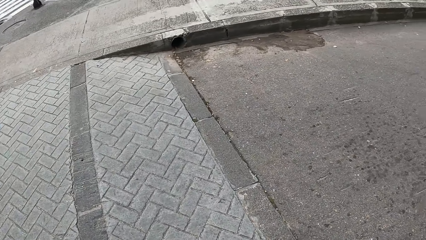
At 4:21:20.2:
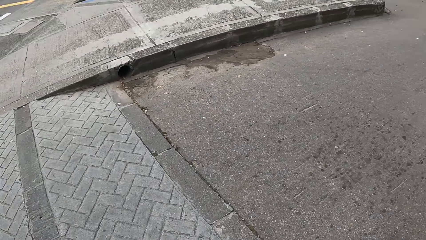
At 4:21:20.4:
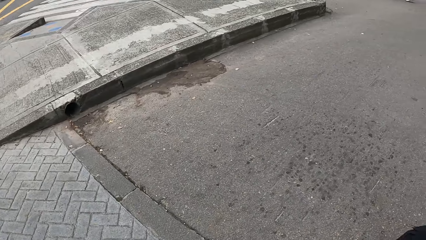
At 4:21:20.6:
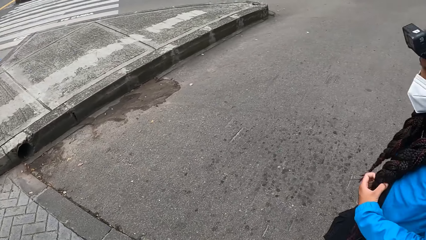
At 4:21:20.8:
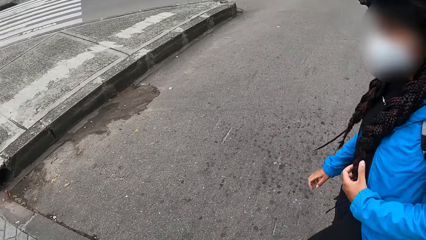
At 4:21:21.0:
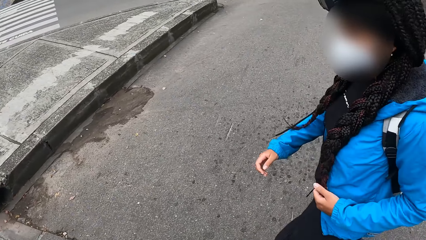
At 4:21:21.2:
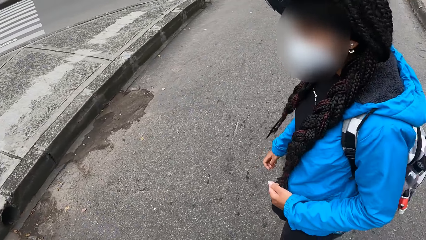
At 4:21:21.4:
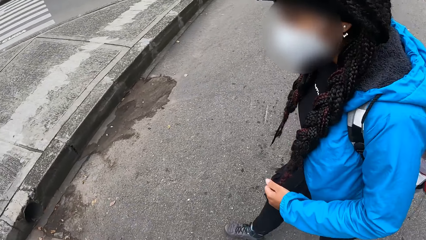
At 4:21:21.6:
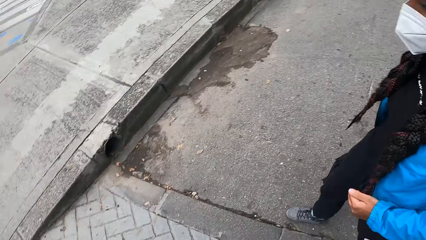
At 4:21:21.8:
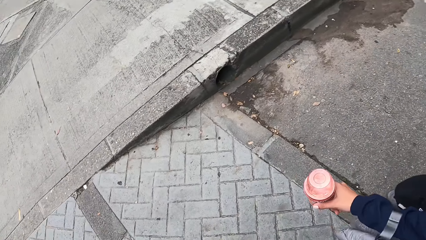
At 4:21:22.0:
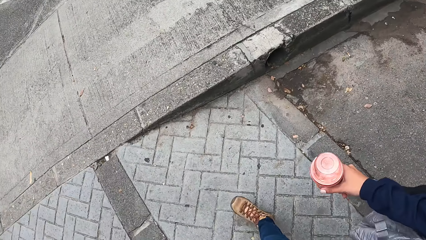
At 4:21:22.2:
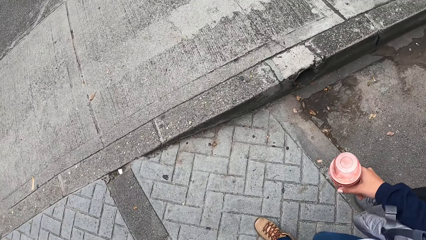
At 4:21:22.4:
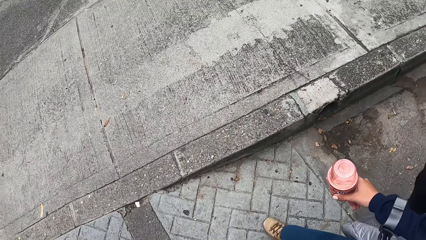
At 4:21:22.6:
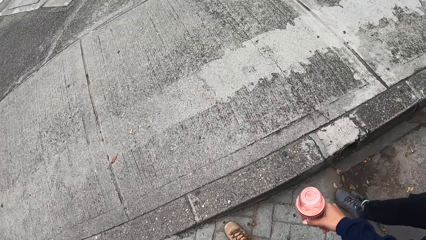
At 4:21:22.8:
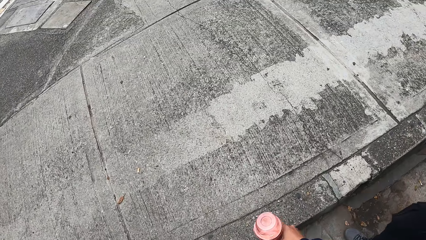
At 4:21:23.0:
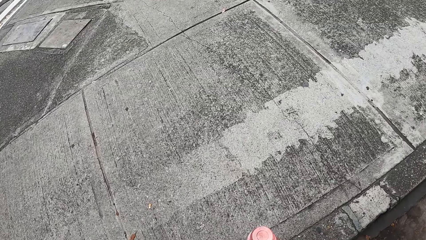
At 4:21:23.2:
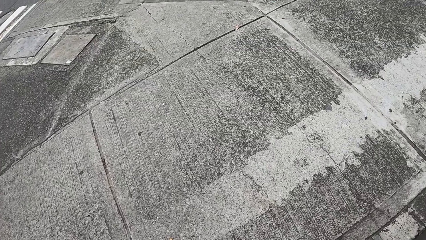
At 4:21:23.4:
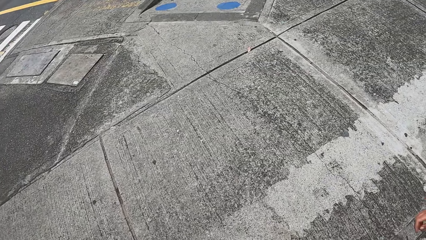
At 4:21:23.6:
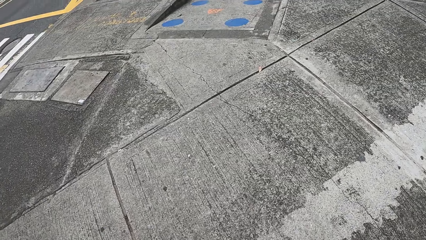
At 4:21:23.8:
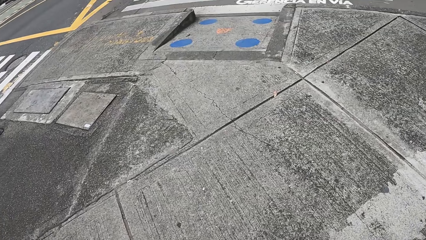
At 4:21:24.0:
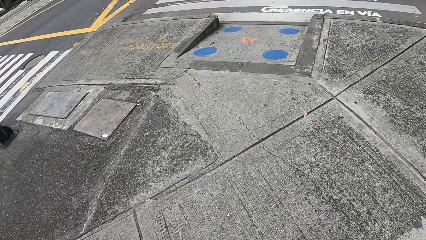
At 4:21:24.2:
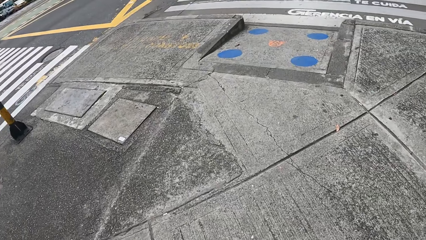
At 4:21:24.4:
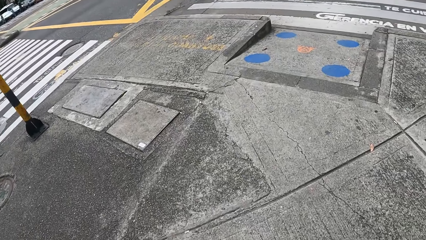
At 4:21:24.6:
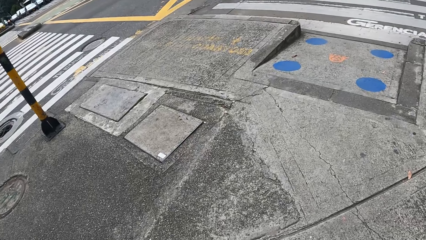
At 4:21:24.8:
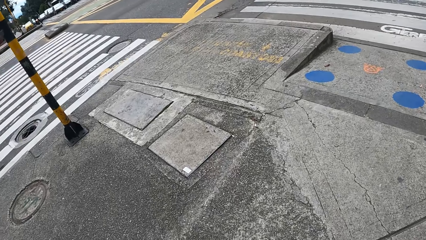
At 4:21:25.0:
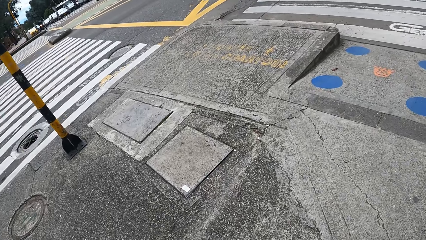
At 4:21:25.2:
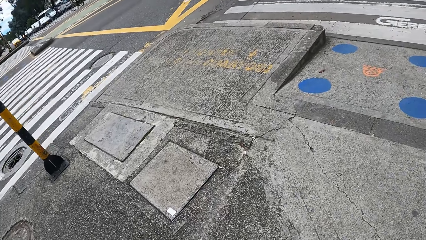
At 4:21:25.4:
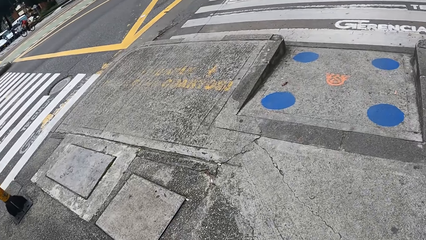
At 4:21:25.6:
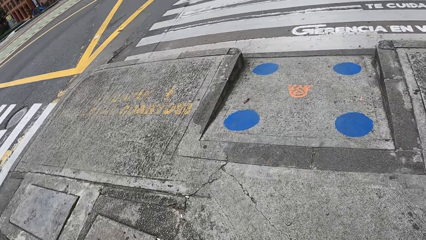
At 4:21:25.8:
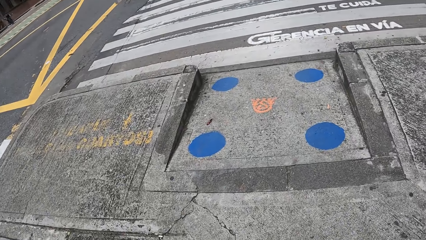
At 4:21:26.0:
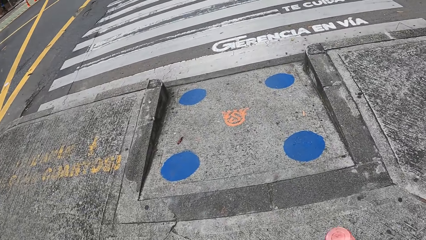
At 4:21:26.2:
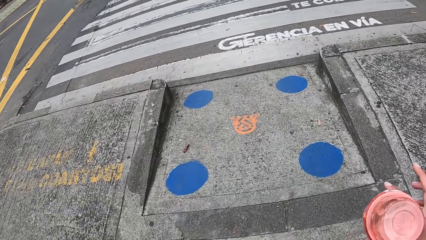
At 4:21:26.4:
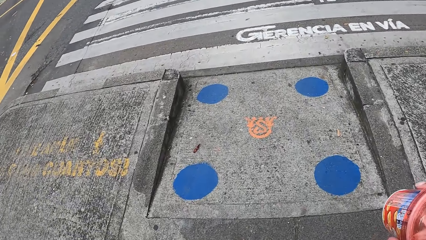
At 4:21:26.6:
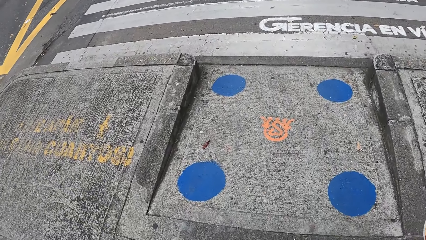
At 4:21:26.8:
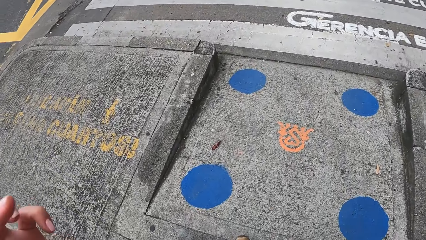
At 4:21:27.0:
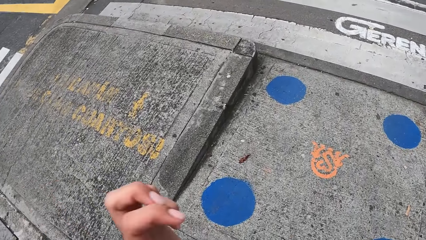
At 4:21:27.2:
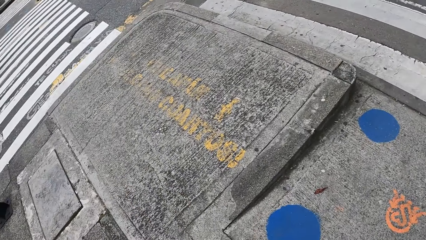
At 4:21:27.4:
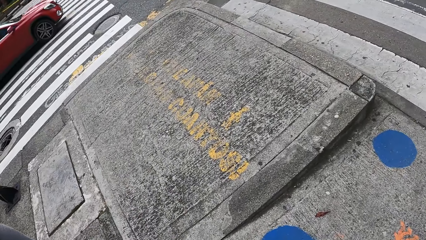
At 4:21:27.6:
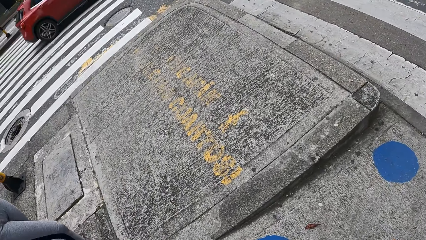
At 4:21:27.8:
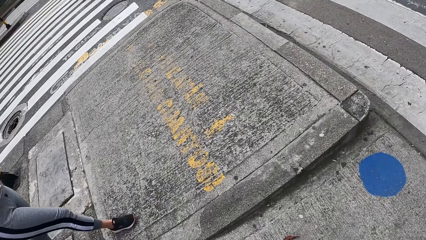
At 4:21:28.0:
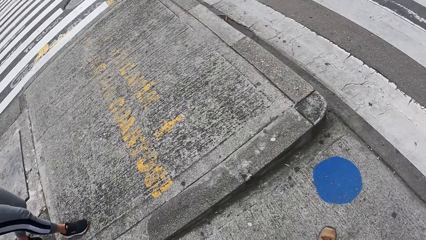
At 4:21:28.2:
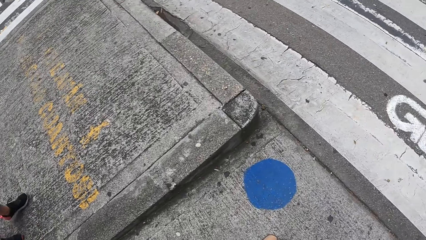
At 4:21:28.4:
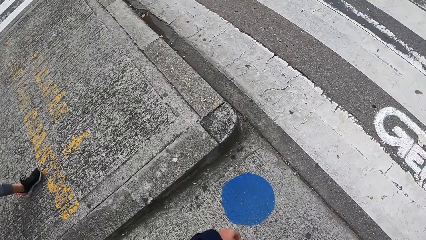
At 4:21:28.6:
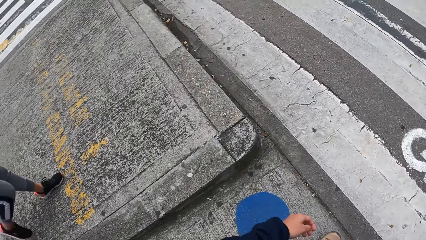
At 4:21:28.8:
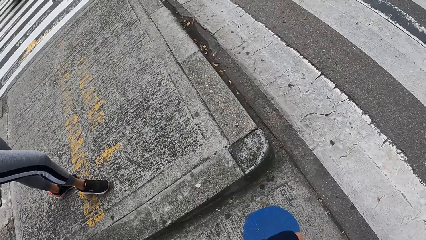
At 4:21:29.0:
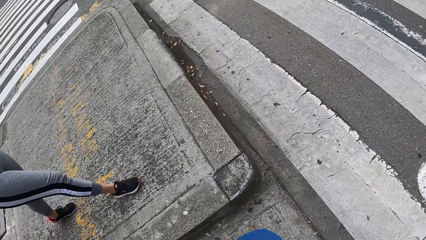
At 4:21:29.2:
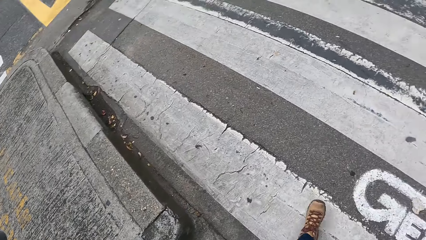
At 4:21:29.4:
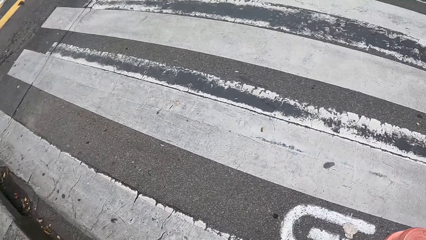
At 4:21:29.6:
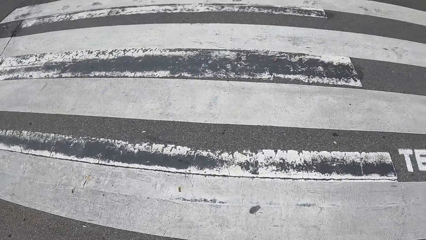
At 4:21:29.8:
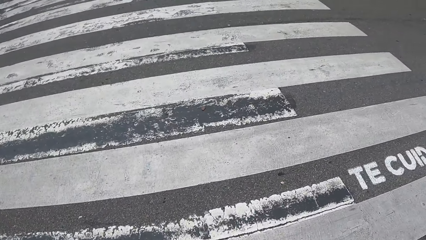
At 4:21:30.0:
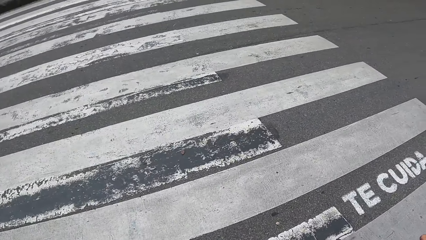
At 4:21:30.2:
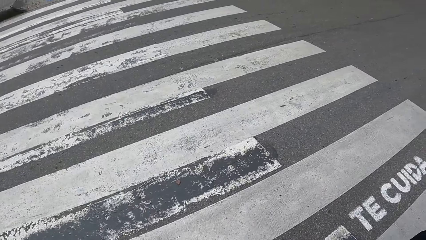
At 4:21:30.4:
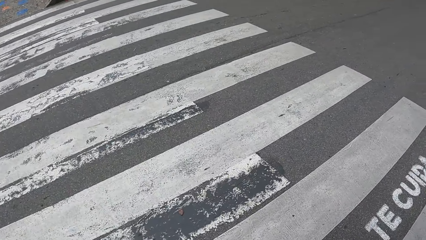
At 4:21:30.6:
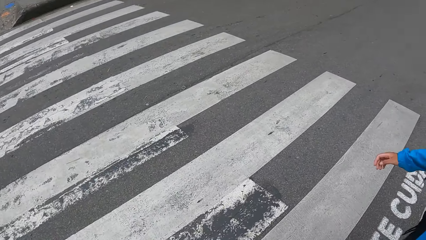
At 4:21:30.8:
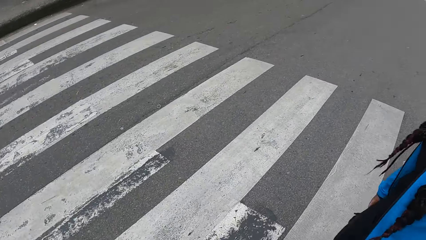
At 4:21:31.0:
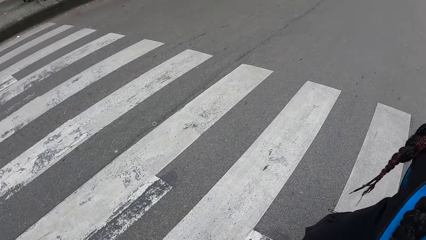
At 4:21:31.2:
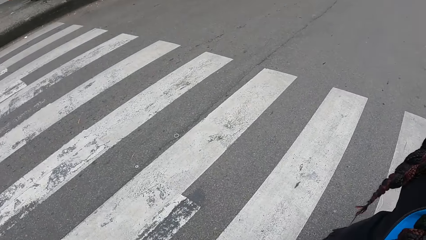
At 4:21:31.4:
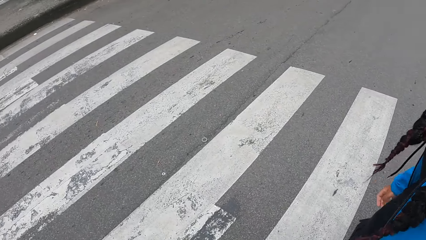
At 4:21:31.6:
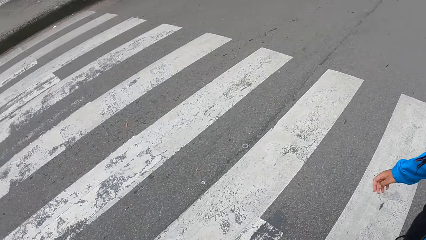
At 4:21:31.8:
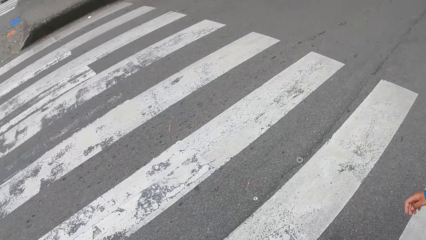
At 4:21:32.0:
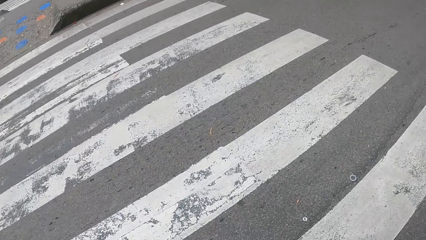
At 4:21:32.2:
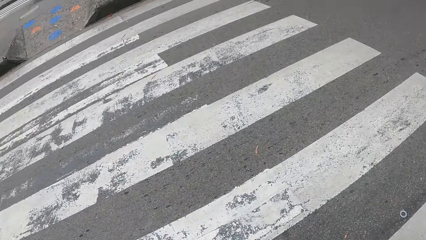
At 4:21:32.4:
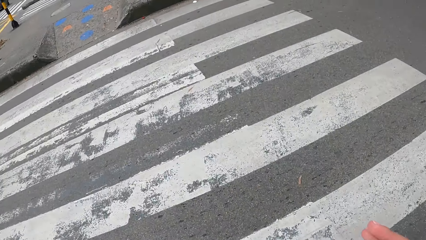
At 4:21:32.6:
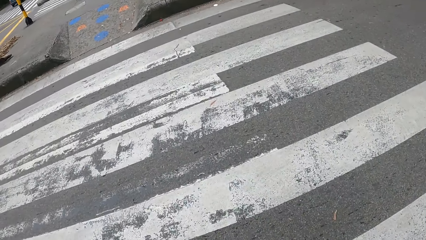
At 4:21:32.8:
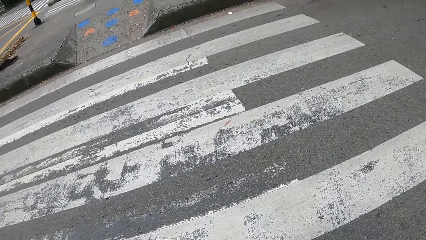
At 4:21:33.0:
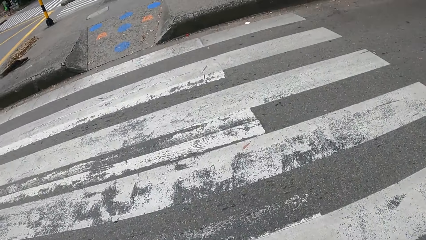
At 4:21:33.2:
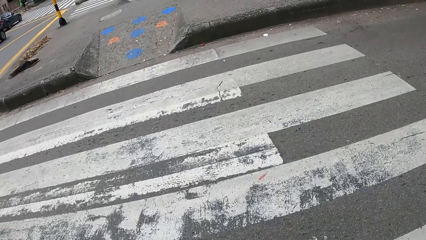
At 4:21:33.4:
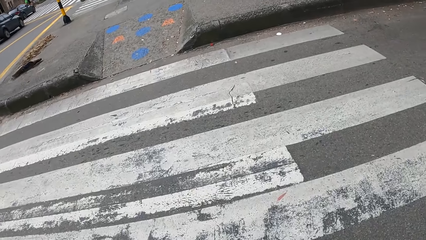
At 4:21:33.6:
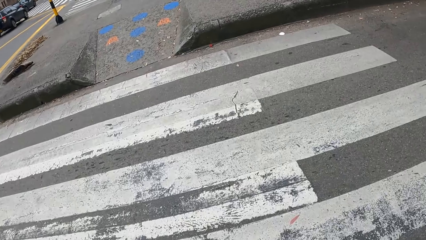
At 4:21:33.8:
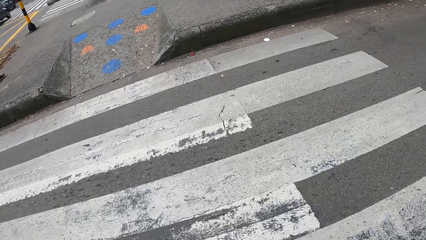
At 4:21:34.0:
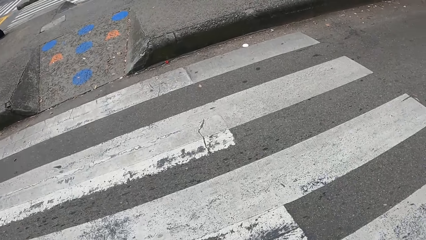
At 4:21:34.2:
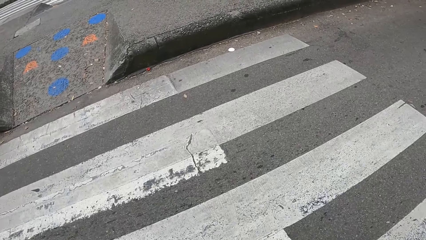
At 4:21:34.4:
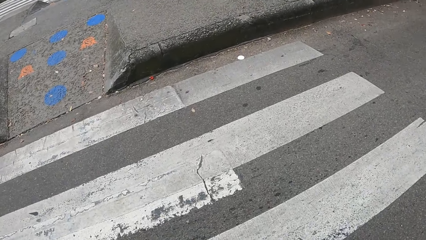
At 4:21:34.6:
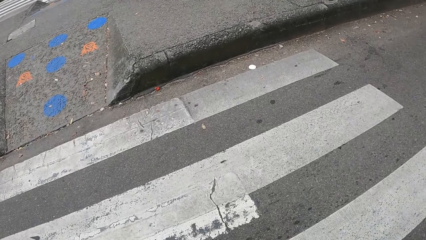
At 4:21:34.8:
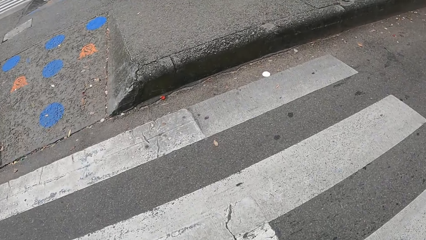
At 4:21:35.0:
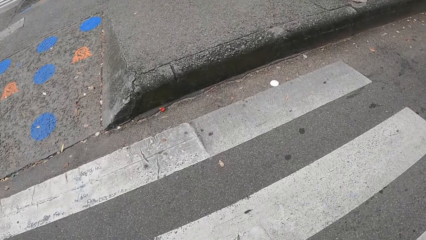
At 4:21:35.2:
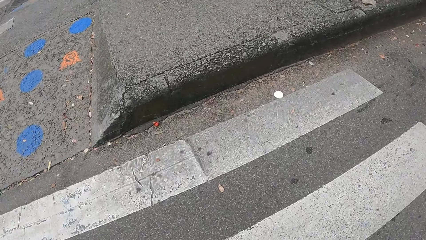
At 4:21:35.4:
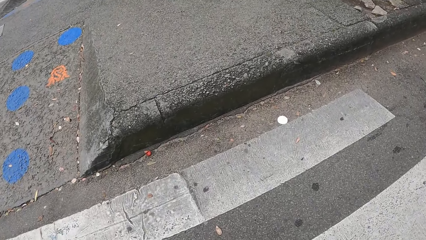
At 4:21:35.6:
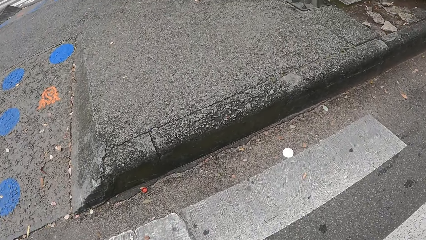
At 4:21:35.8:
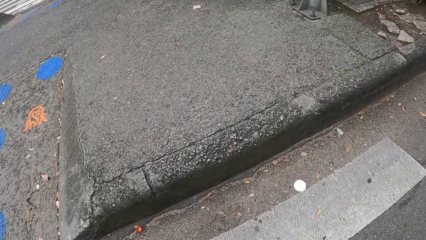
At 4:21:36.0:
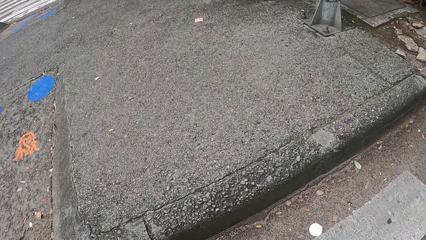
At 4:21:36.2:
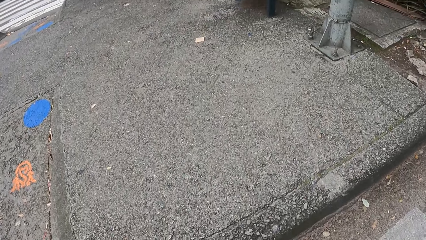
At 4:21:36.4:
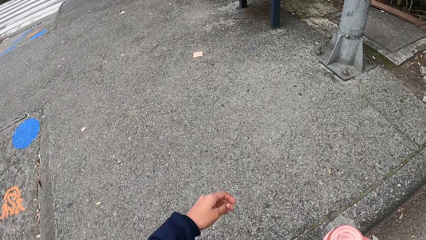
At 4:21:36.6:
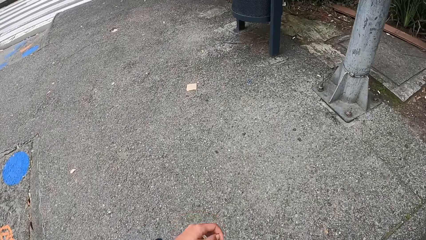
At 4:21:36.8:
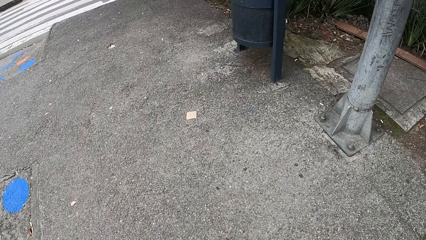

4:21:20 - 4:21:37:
The camera wearer walks along the road.
